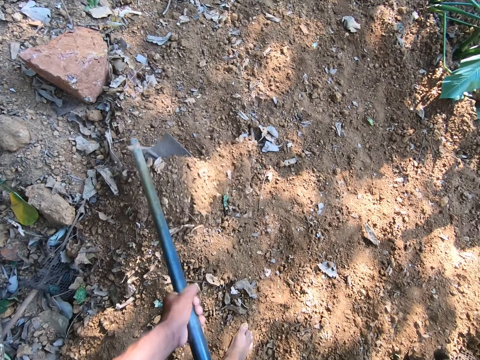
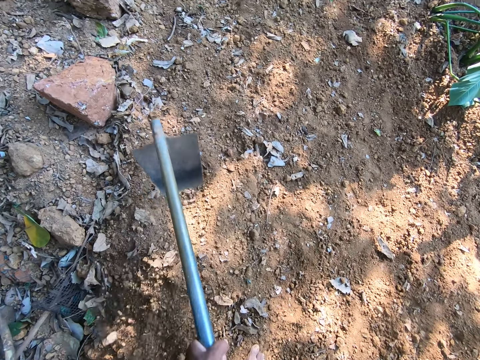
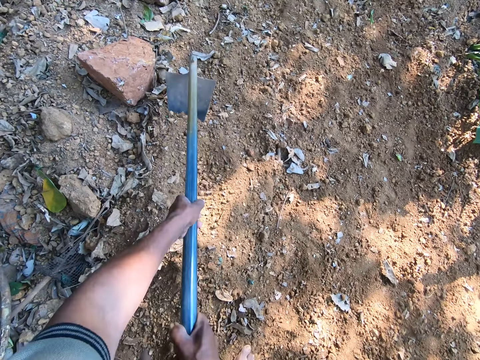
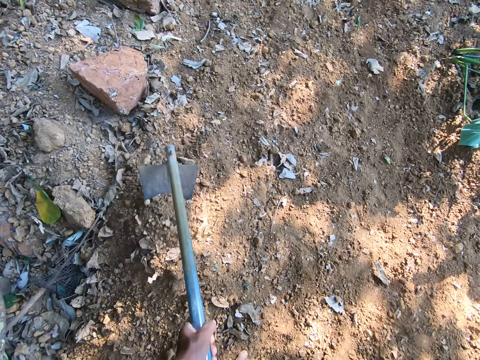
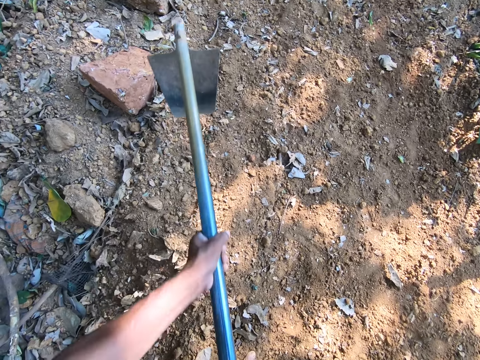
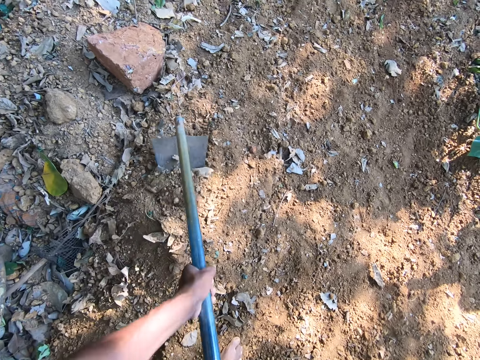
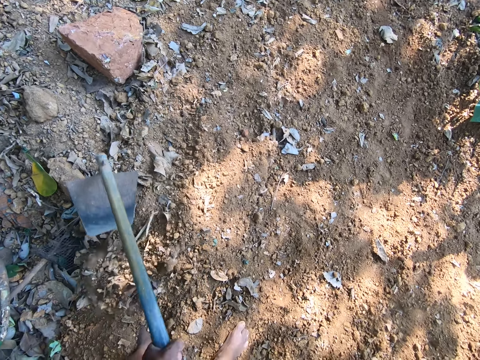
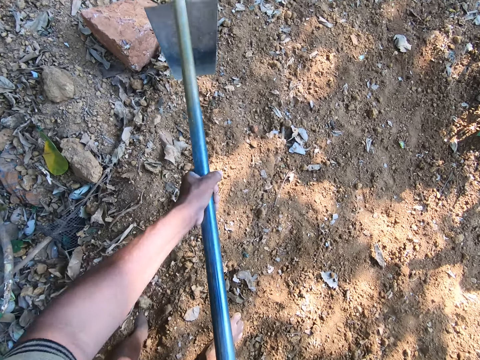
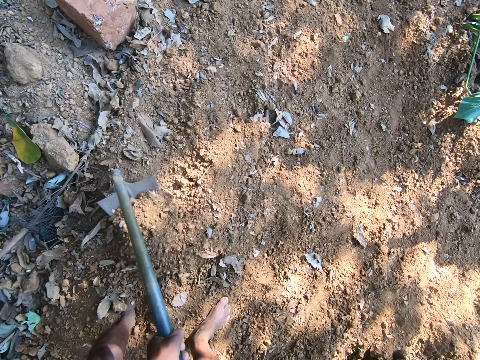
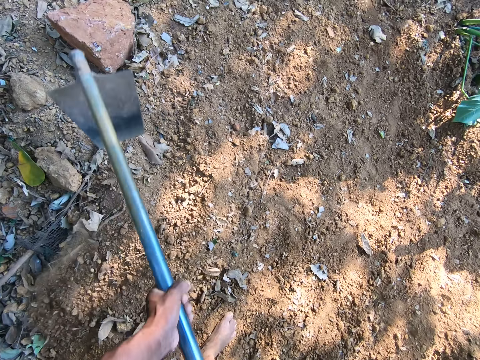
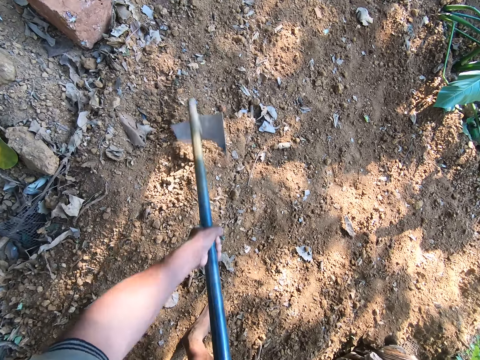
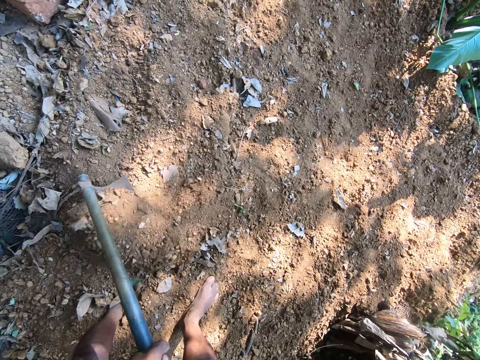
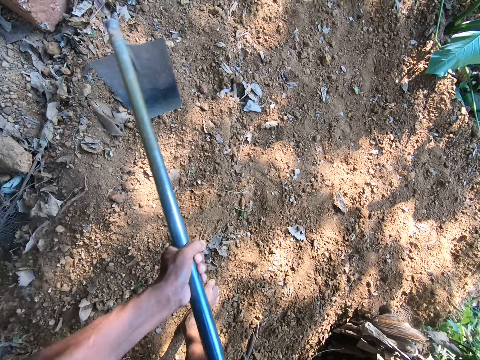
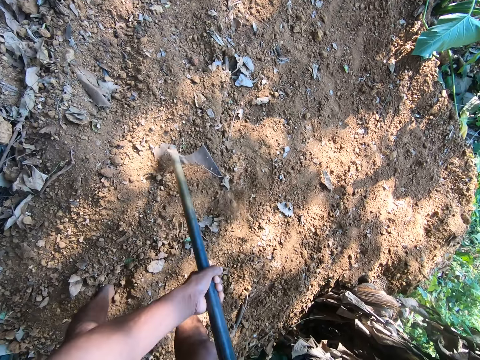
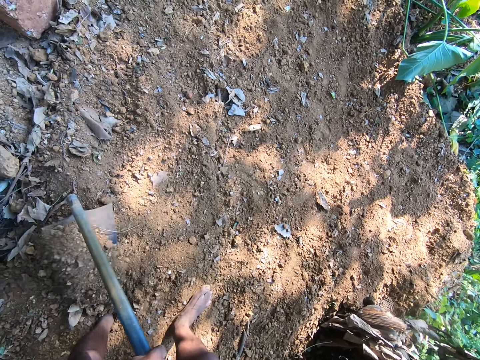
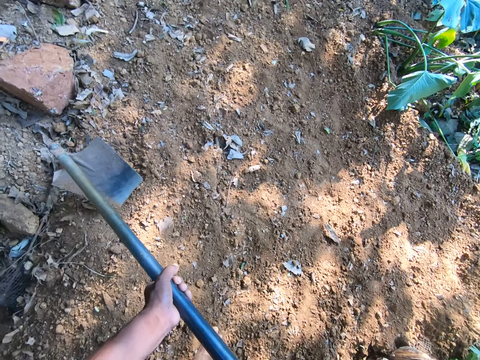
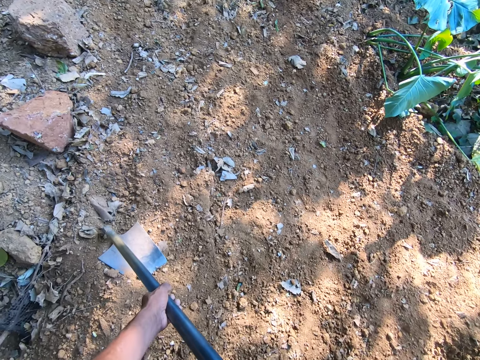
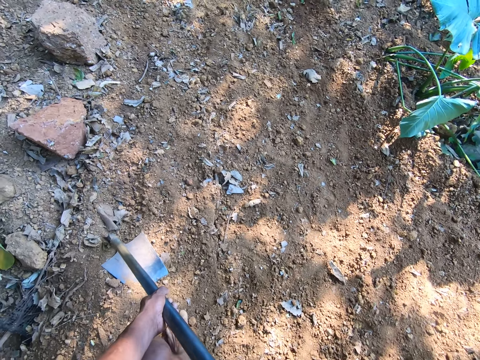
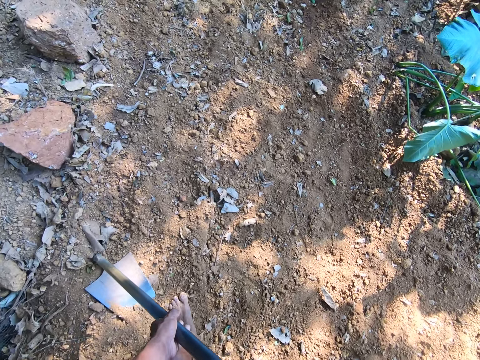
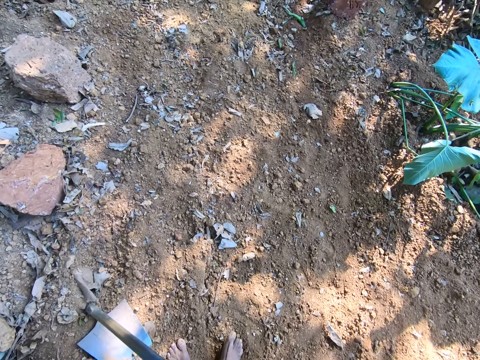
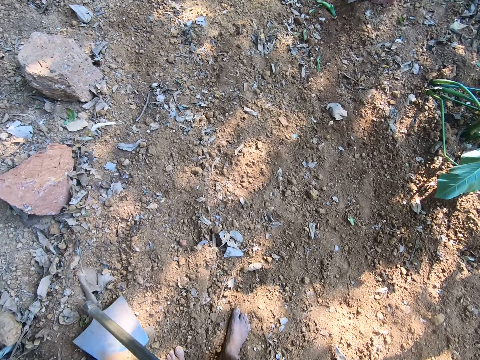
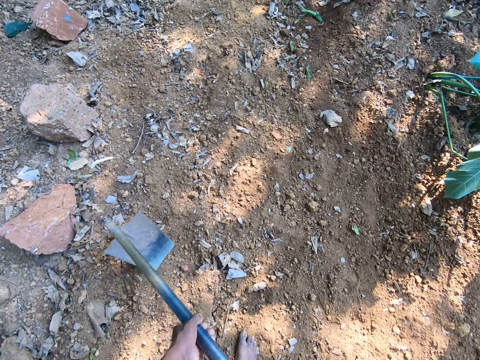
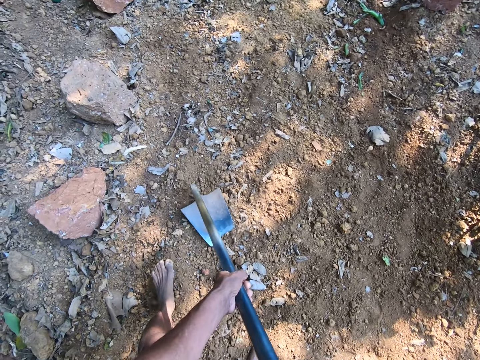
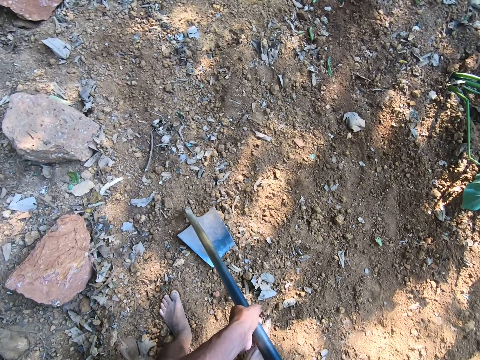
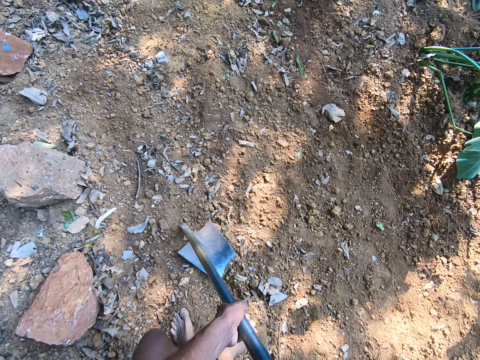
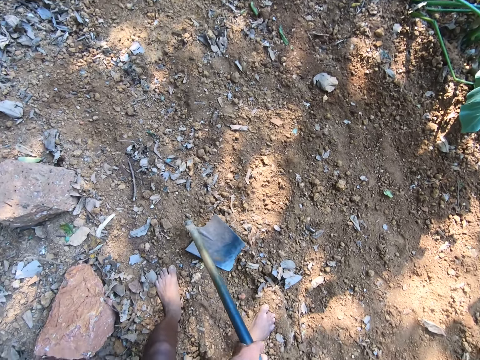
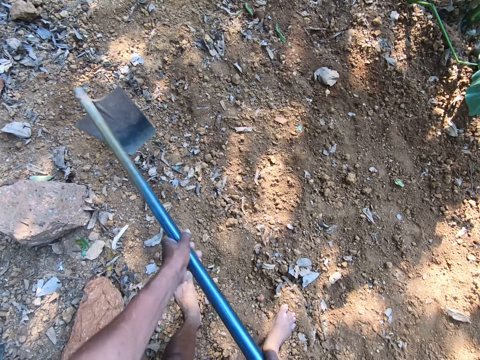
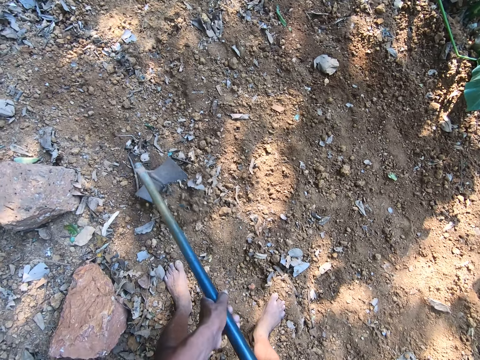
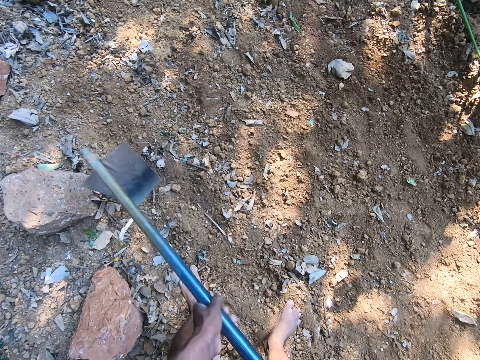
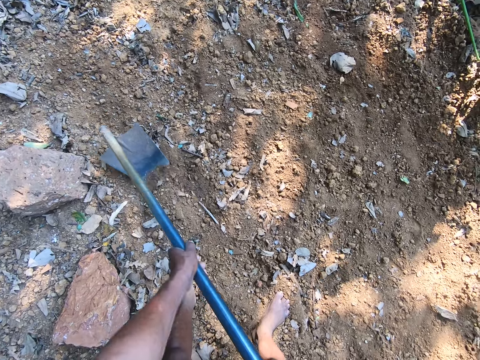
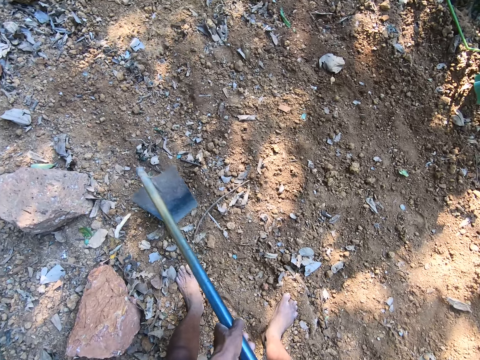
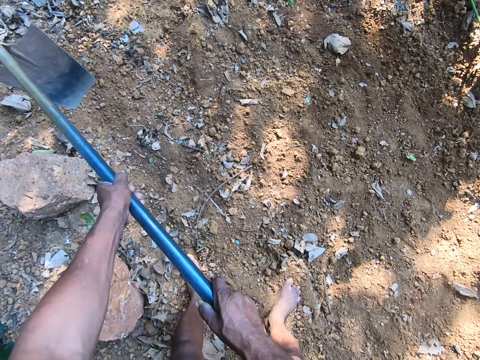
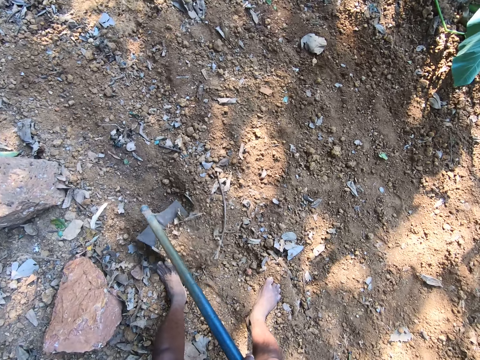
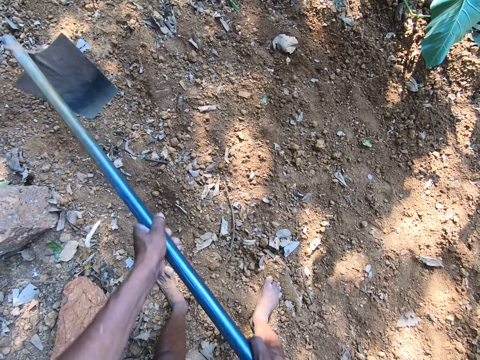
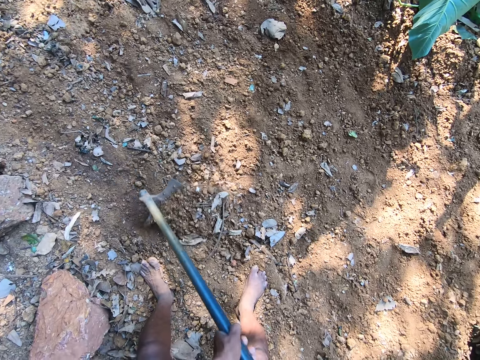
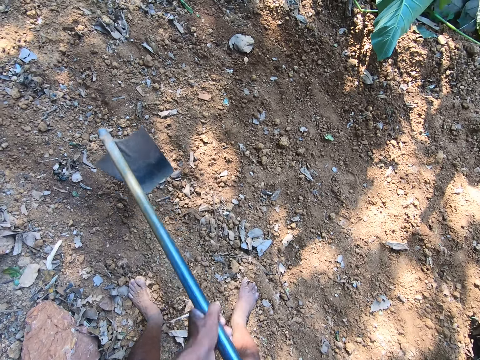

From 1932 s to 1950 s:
The camera wearer holds the hoe on the ground in both hands. He walks. He lifts the hoe from the ground in both hands. He places the hoe on the ground with both hands. He lifts the hoe from the ground in both hands. He digs the ground with the hoe in both hands.

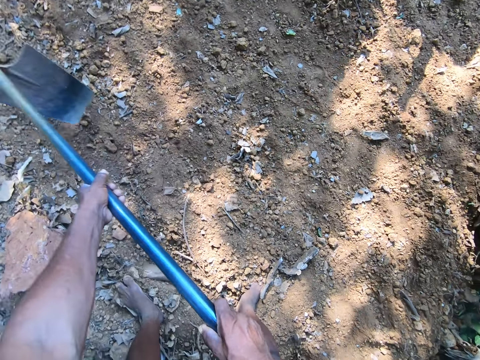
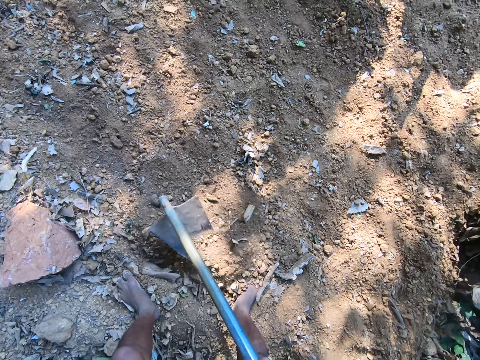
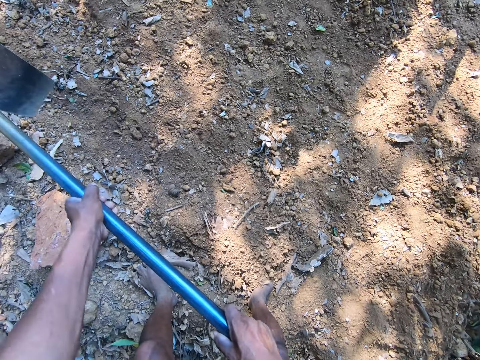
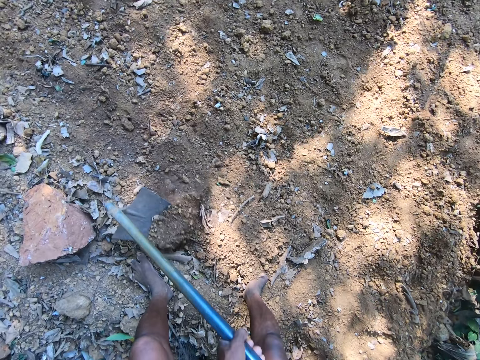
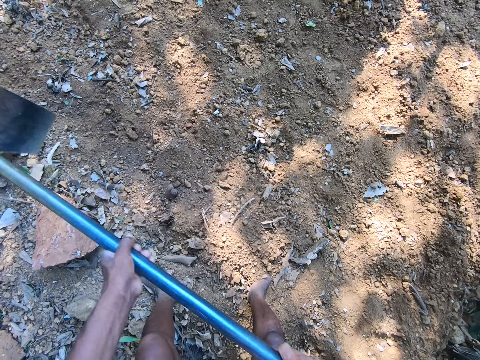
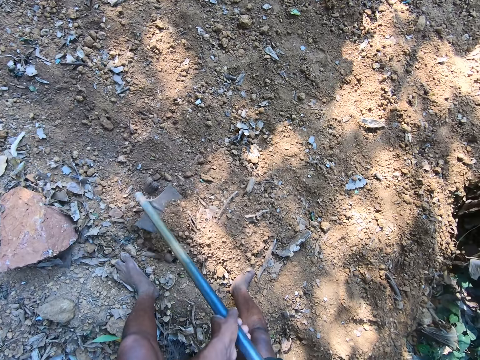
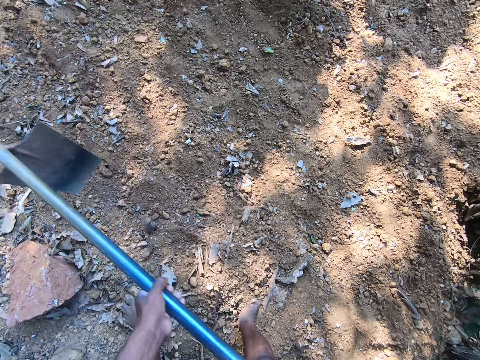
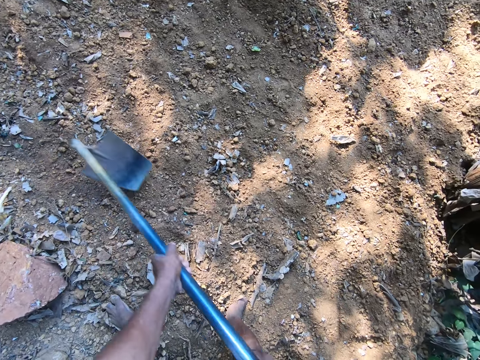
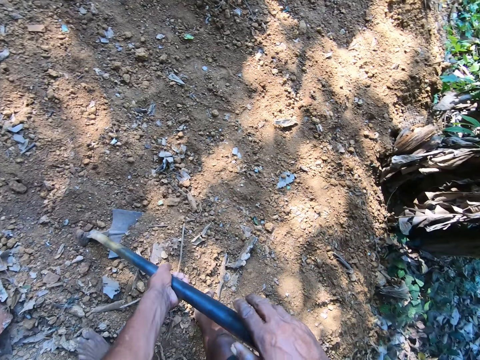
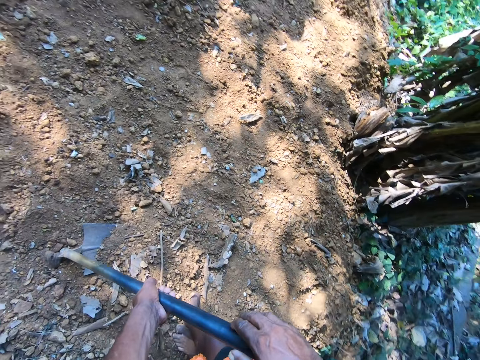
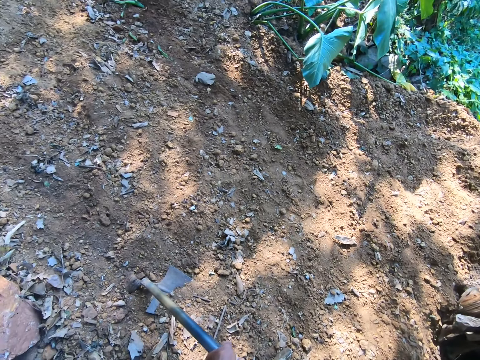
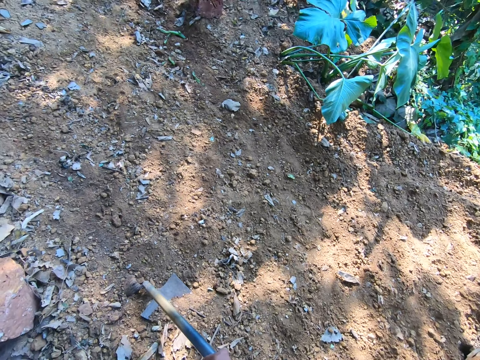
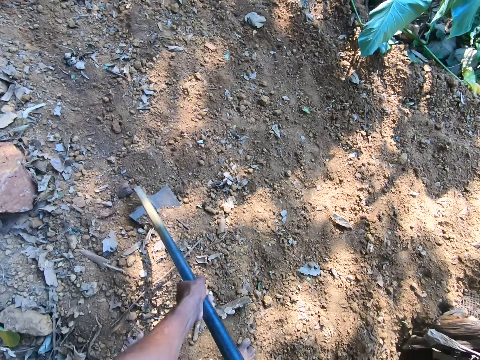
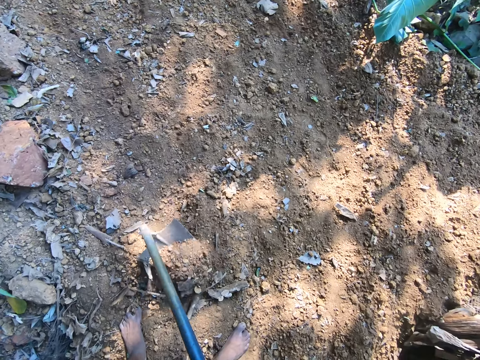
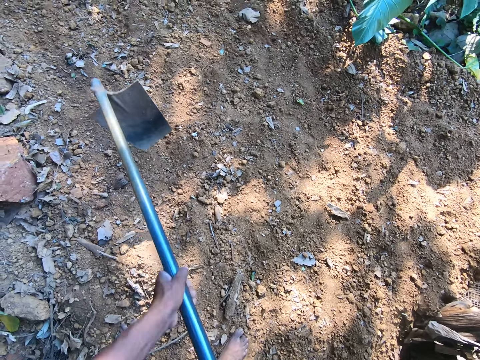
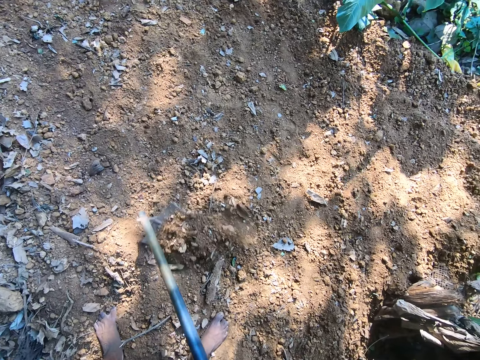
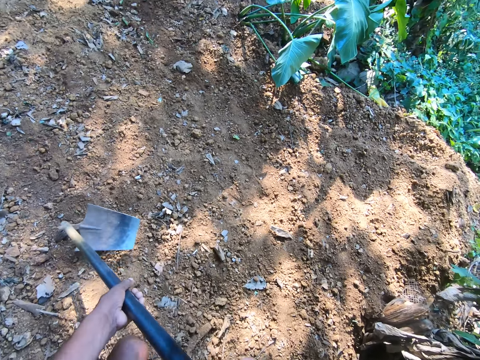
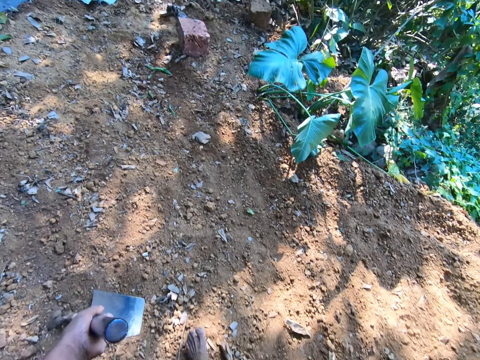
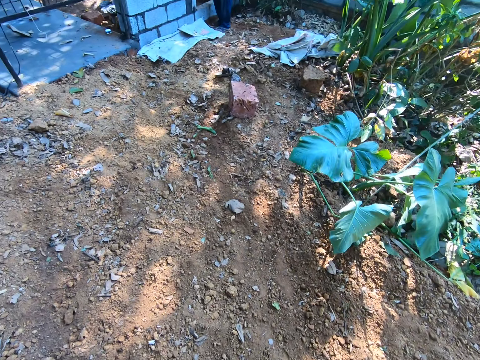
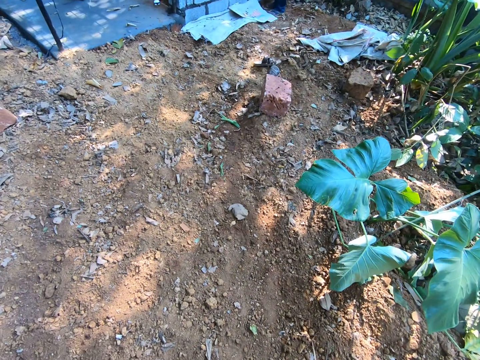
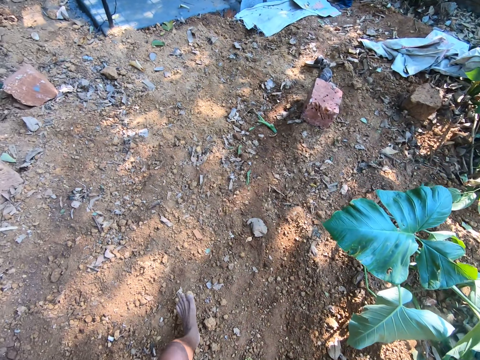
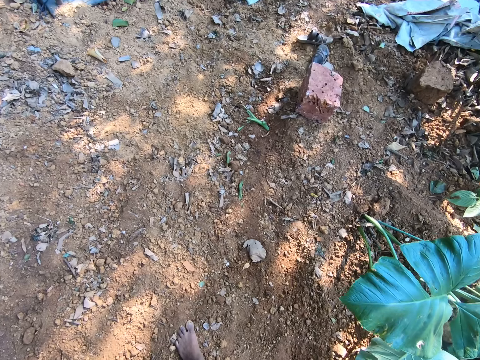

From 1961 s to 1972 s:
The camera wearer converses with the man. He digs. He holds the hoe on the ground with his left hand. He walks.
